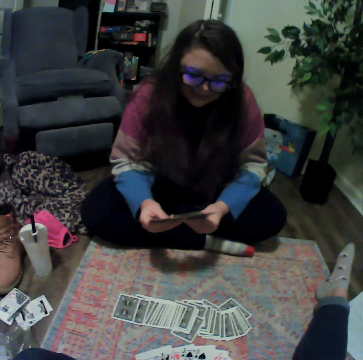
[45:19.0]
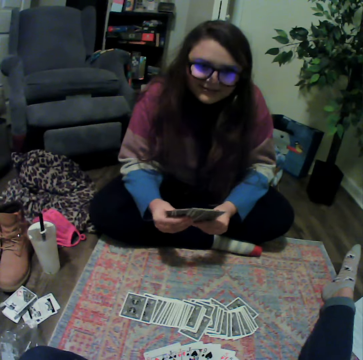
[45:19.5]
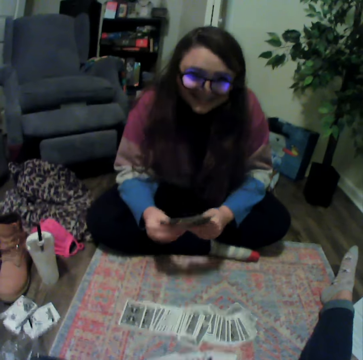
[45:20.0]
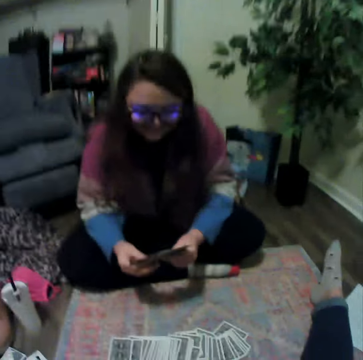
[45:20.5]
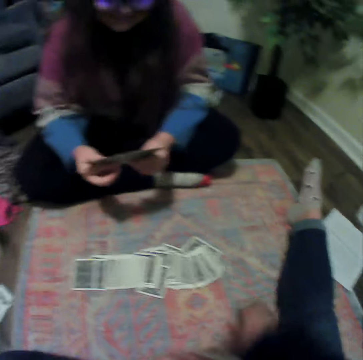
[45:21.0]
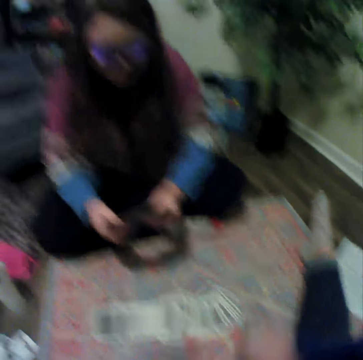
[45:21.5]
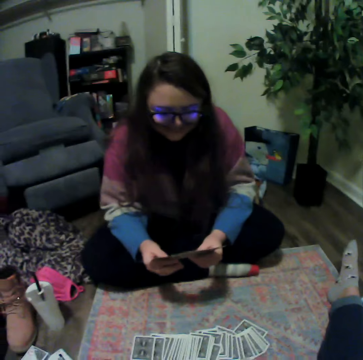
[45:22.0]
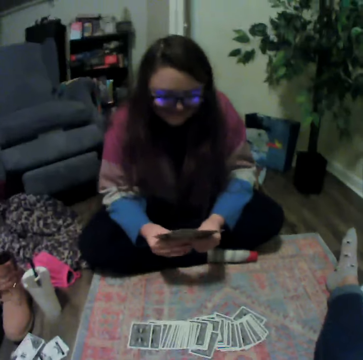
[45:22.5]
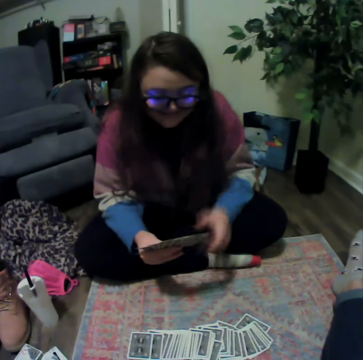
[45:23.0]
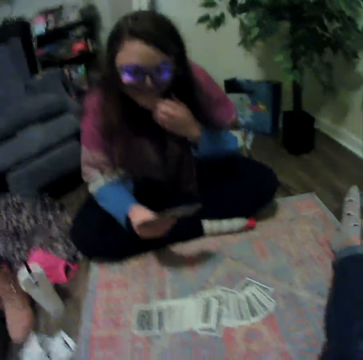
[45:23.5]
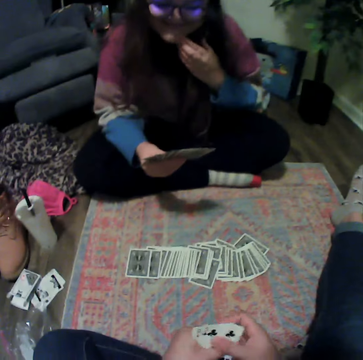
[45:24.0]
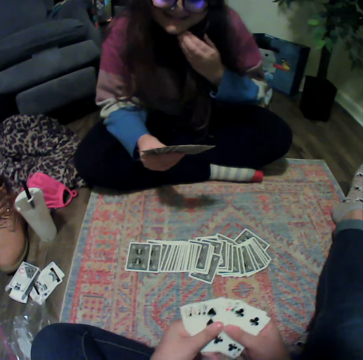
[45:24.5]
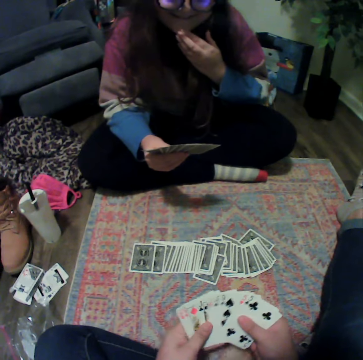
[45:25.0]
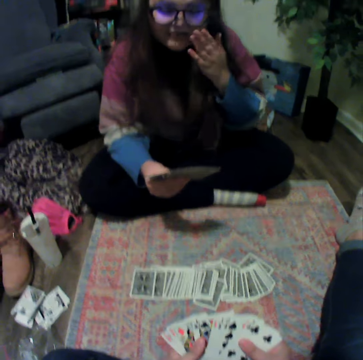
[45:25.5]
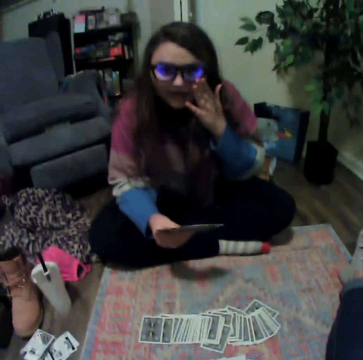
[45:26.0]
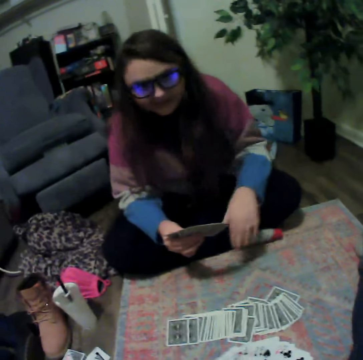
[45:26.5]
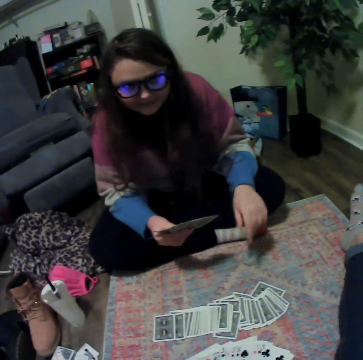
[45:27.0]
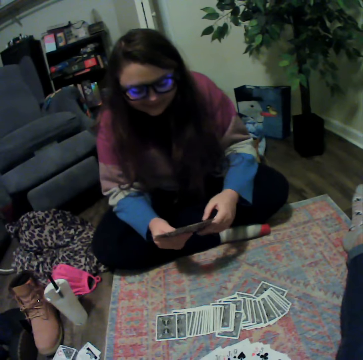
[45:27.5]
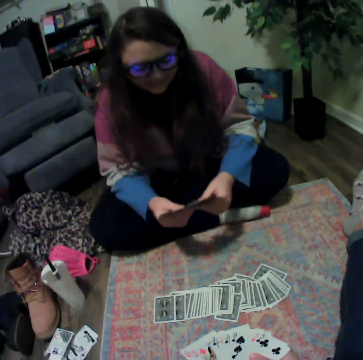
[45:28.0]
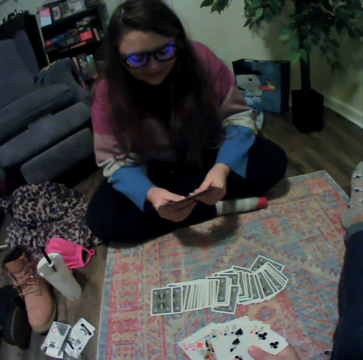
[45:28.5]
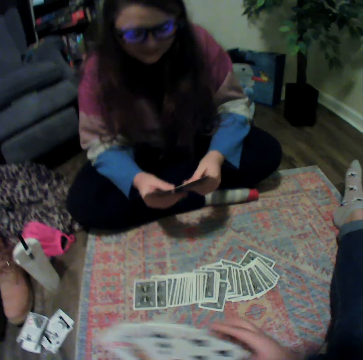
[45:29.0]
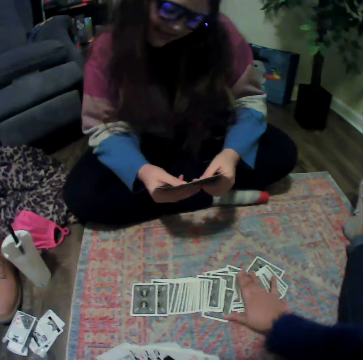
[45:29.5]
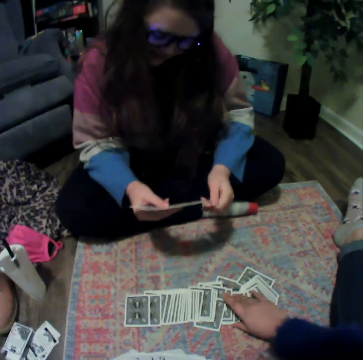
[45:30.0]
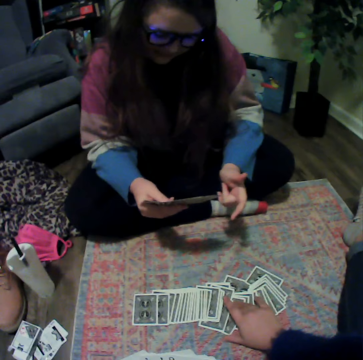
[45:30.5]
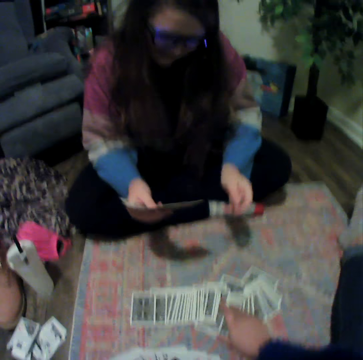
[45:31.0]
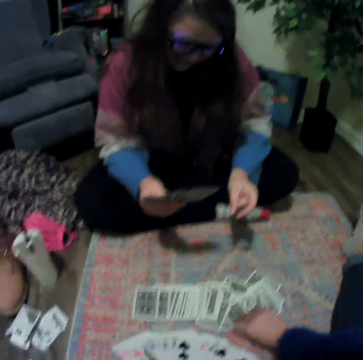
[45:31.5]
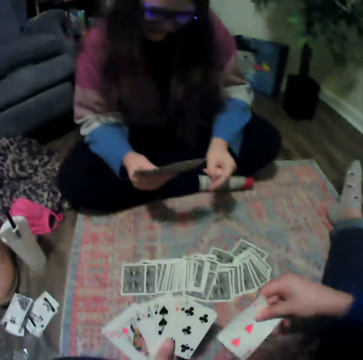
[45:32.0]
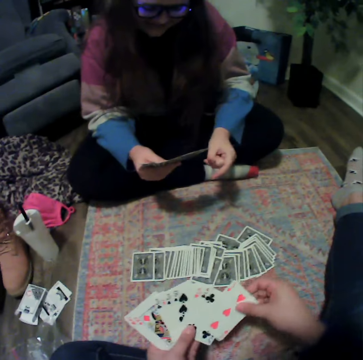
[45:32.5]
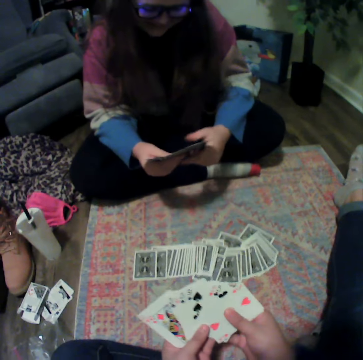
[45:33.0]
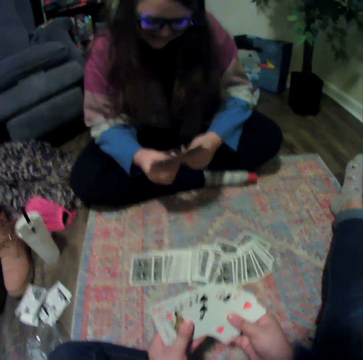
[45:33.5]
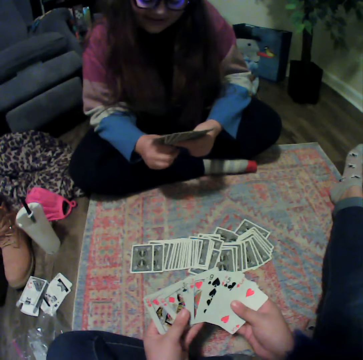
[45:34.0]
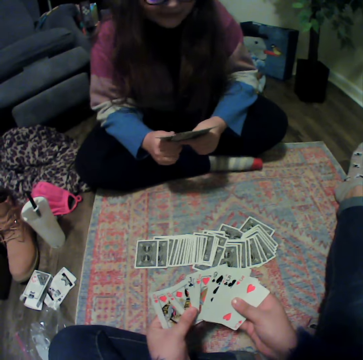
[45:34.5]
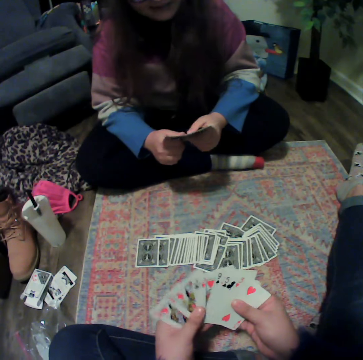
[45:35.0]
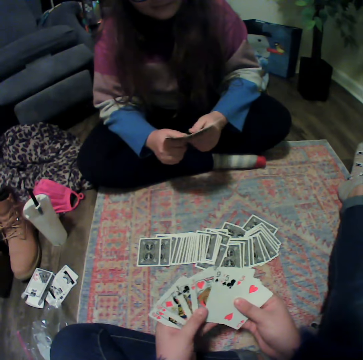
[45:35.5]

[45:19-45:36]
The camera wearer touches playing cards. A person touches playing cards. The camera wearer touches playing cards and picks a card from the floor.

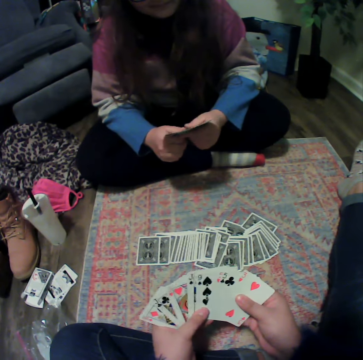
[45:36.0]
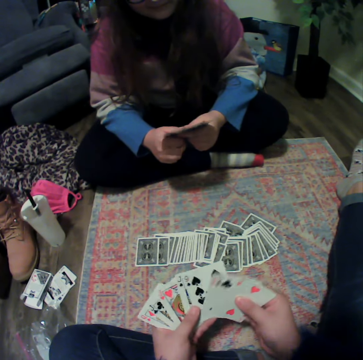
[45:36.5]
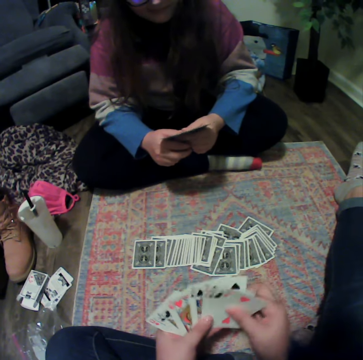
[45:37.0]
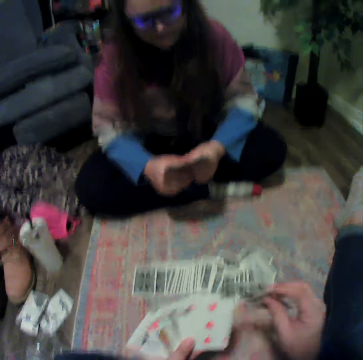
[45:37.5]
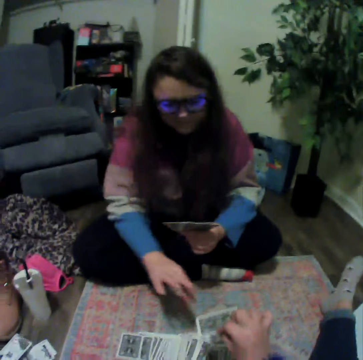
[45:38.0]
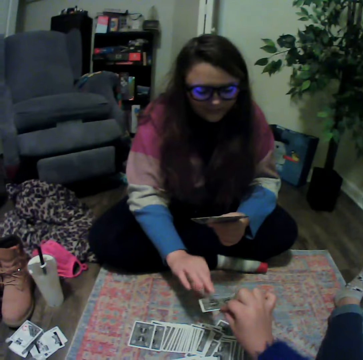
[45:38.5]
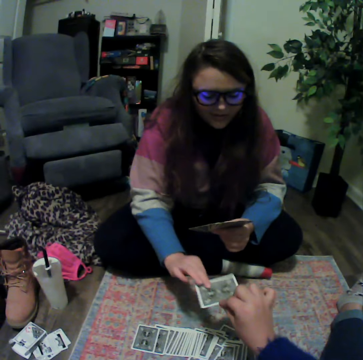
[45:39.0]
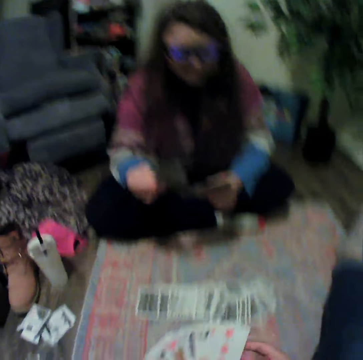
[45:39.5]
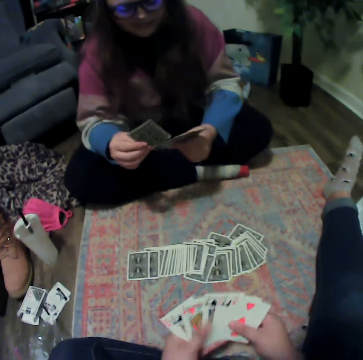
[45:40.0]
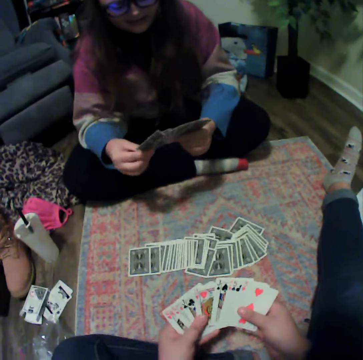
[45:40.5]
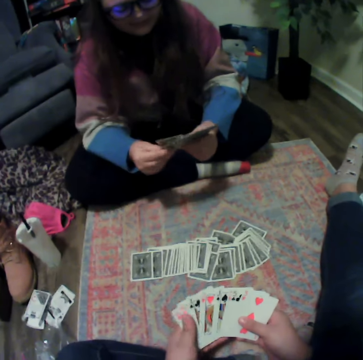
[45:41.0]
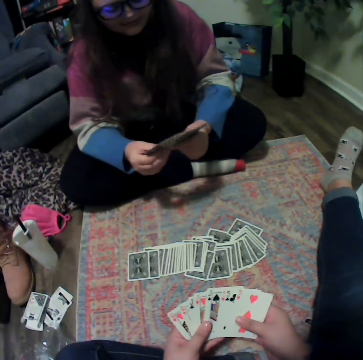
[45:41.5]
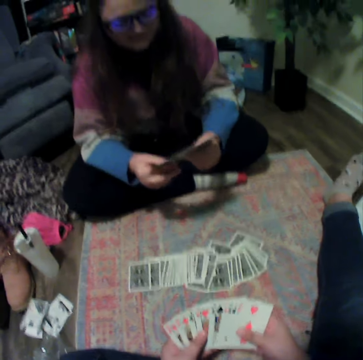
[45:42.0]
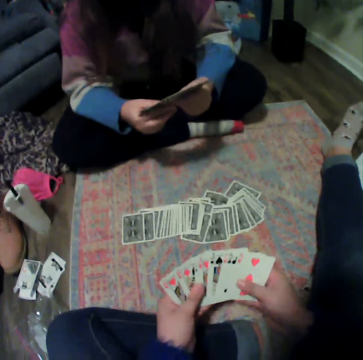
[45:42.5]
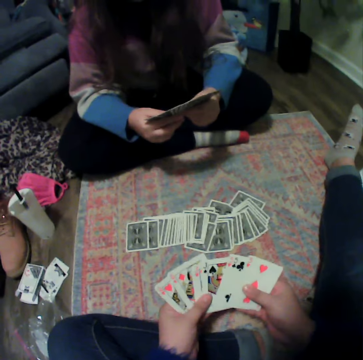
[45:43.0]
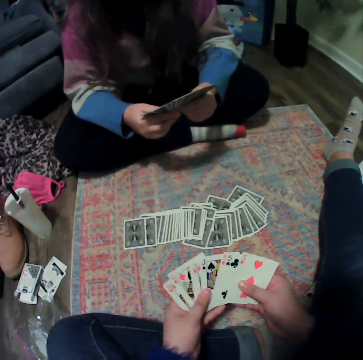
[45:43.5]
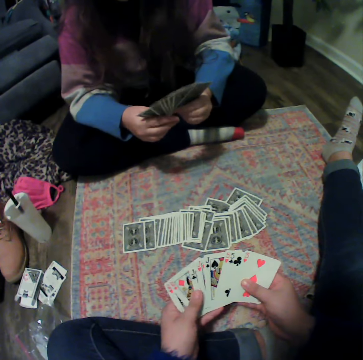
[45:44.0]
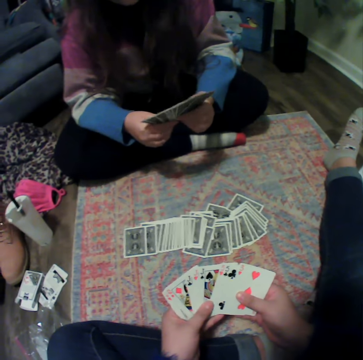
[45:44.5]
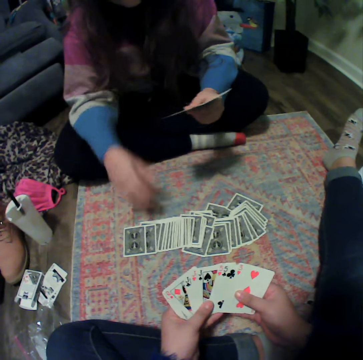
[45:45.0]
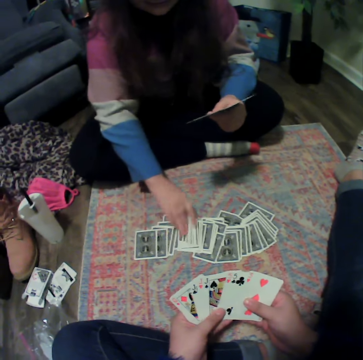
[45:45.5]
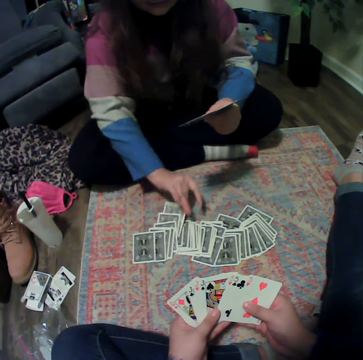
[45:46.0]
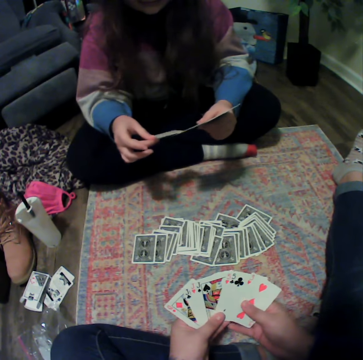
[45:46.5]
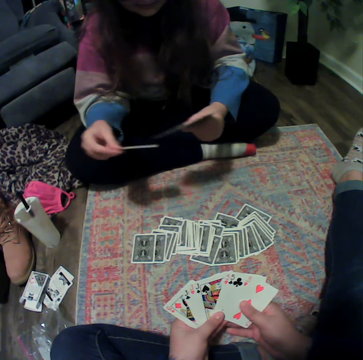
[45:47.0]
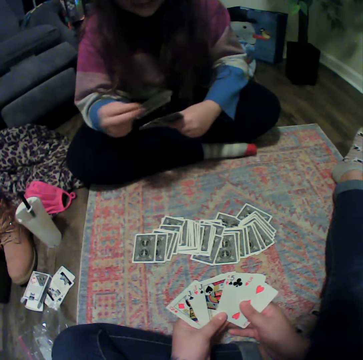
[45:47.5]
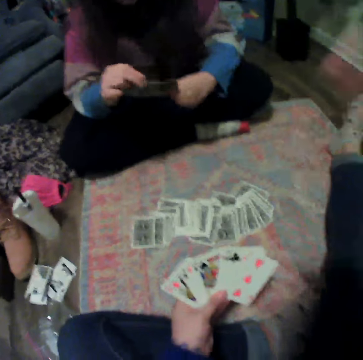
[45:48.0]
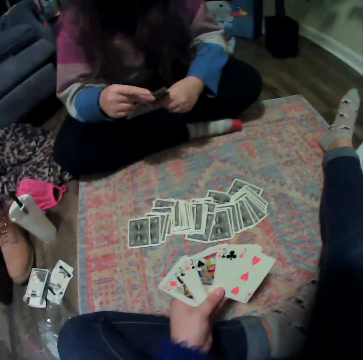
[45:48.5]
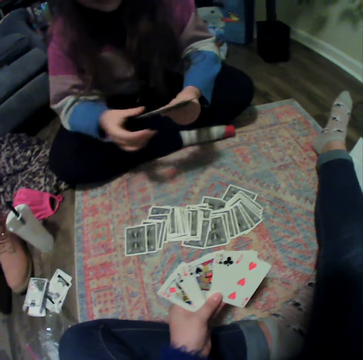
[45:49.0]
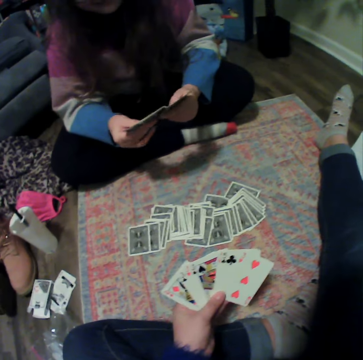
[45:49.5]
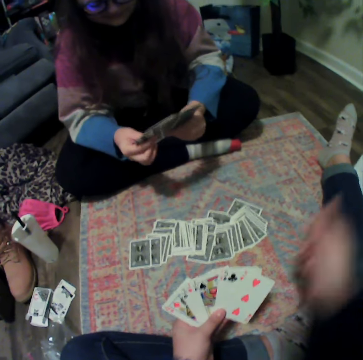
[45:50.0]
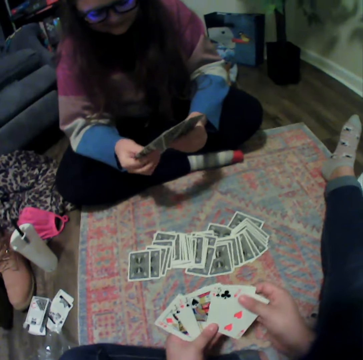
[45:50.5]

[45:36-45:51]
The camera wearer gives a woman a card. They touch playing cards. The woman picks a card from the floor.

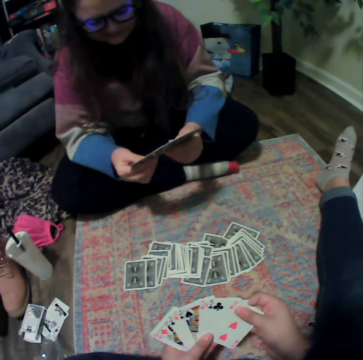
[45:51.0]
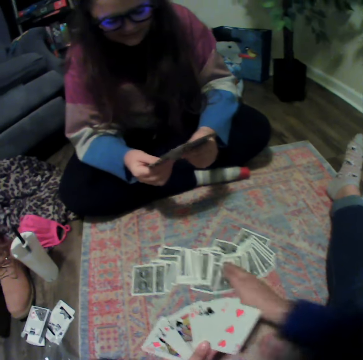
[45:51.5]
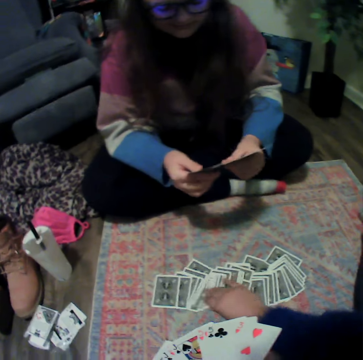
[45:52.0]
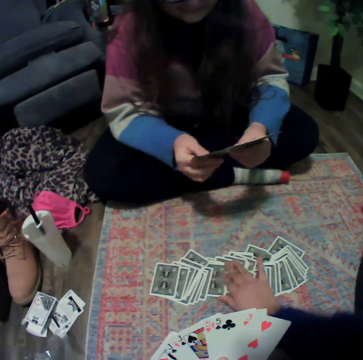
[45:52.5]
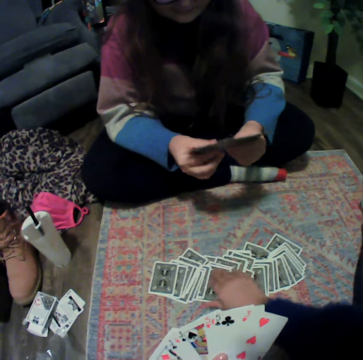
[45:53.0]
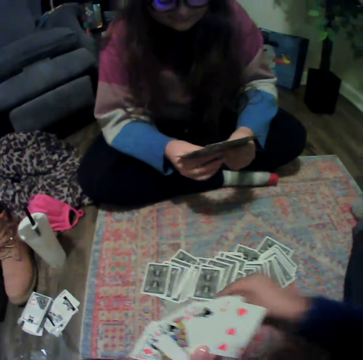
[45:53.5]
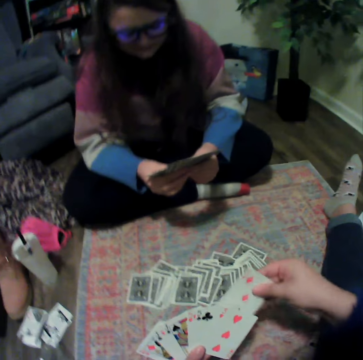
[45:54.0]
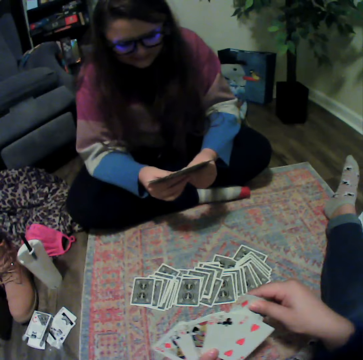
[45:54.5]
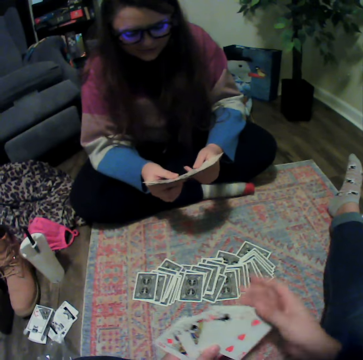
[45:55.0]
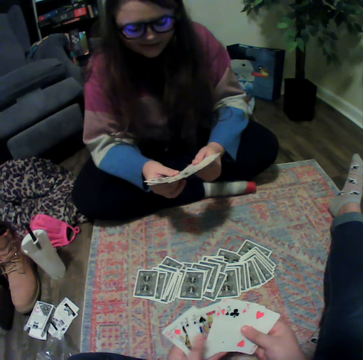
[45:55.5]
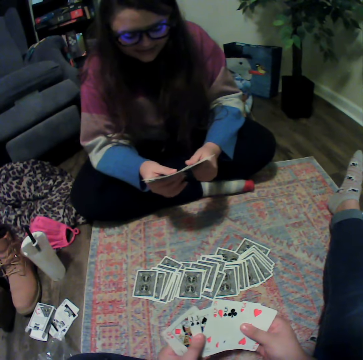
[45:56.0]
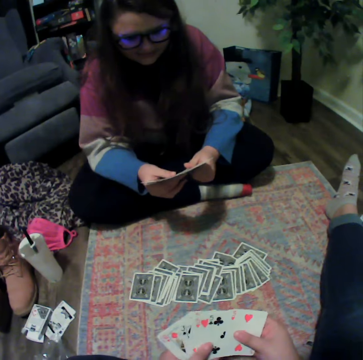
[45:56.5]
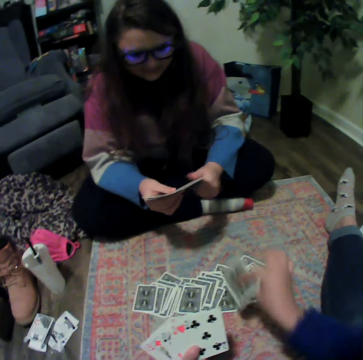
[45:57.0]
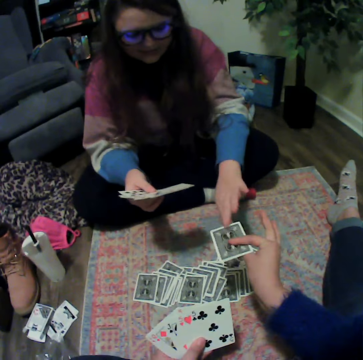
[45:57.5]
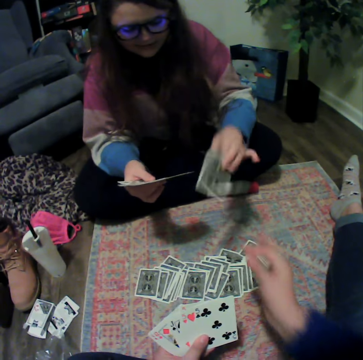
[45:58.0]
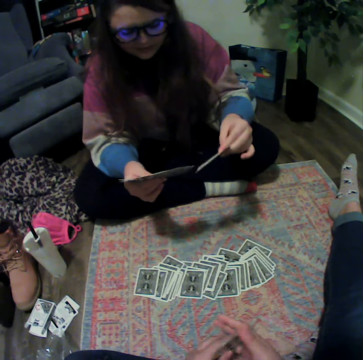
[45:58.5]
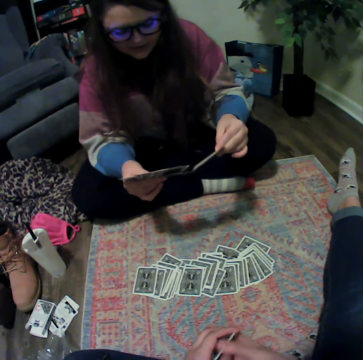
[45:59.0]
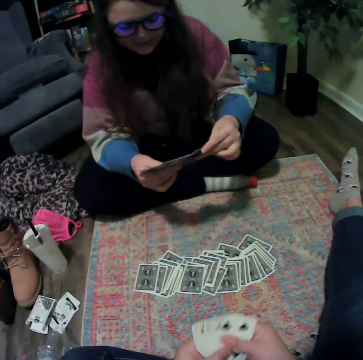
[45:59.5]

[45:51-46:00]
The camera wearer picks a card from the floor. They give a woman a card.
